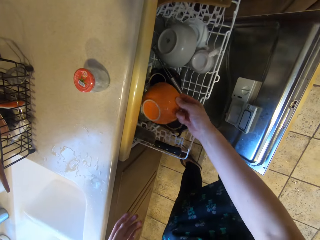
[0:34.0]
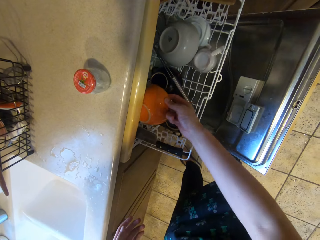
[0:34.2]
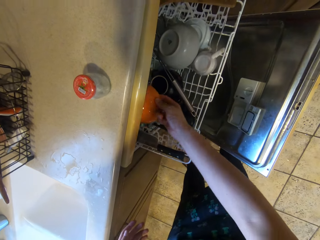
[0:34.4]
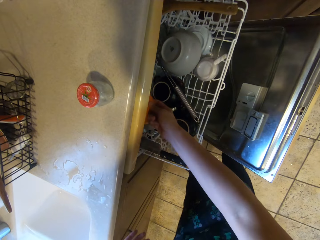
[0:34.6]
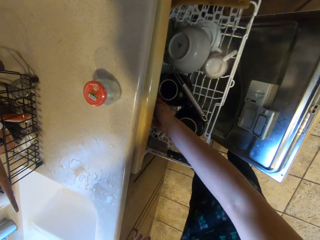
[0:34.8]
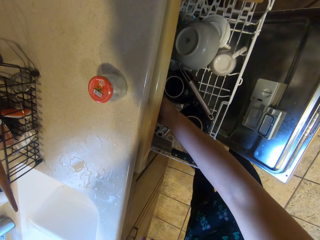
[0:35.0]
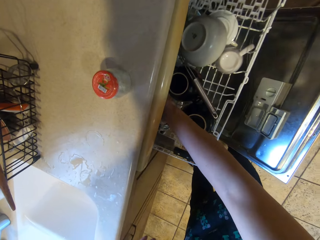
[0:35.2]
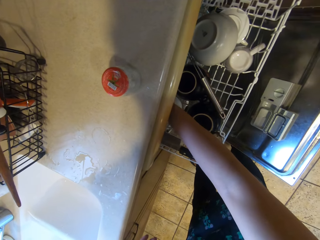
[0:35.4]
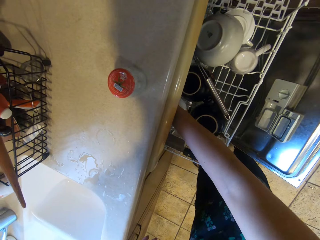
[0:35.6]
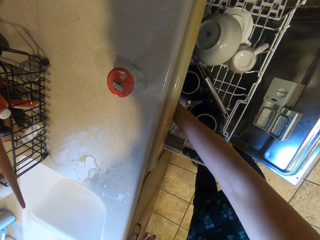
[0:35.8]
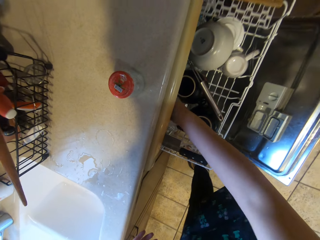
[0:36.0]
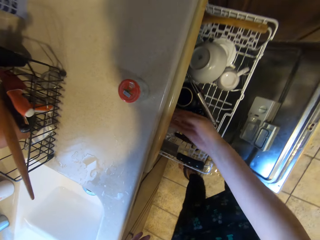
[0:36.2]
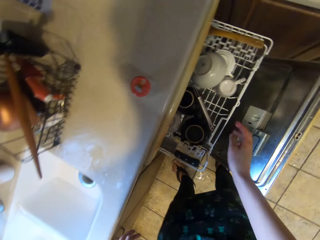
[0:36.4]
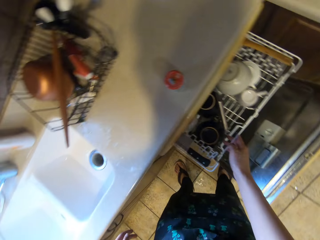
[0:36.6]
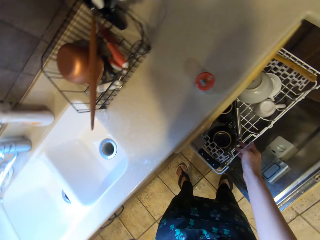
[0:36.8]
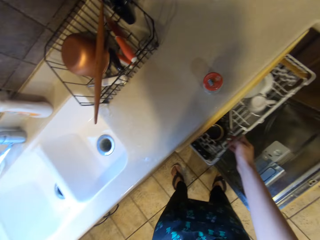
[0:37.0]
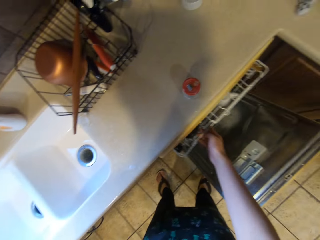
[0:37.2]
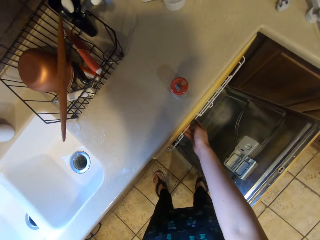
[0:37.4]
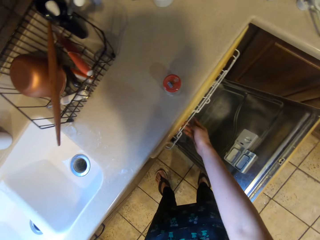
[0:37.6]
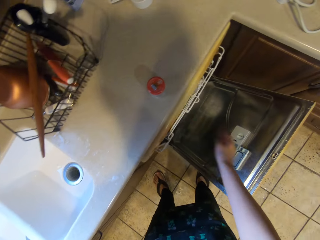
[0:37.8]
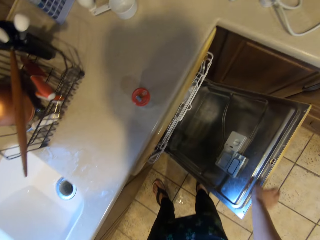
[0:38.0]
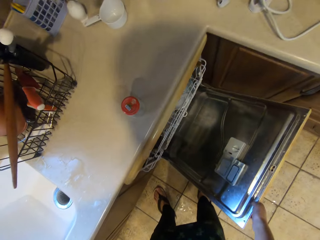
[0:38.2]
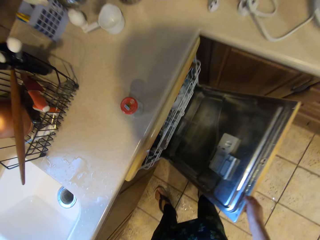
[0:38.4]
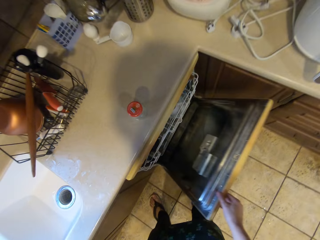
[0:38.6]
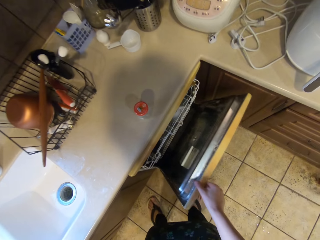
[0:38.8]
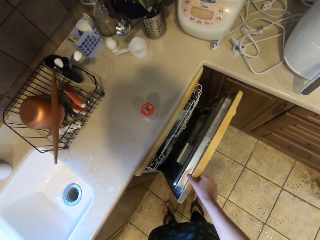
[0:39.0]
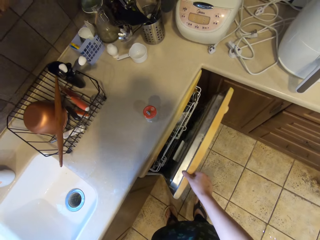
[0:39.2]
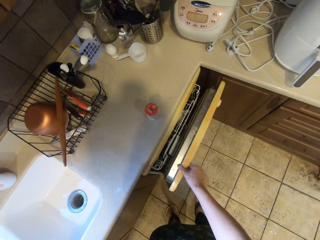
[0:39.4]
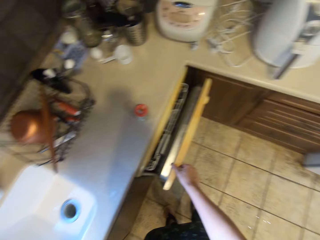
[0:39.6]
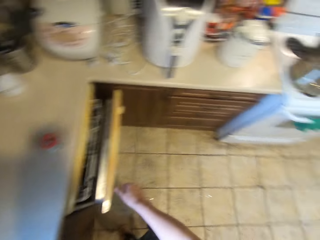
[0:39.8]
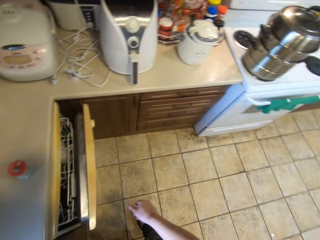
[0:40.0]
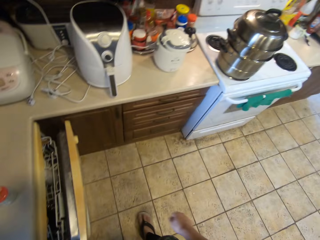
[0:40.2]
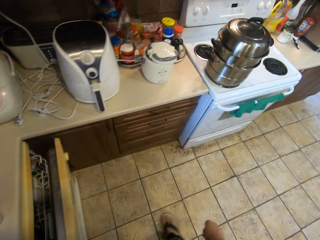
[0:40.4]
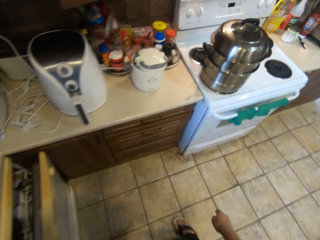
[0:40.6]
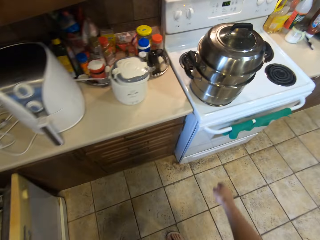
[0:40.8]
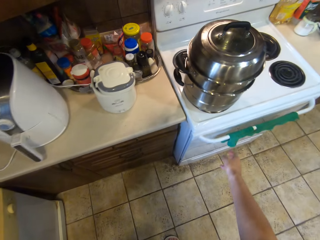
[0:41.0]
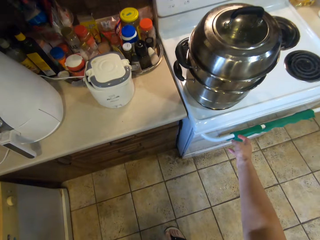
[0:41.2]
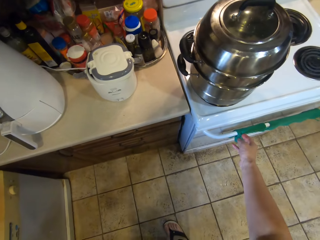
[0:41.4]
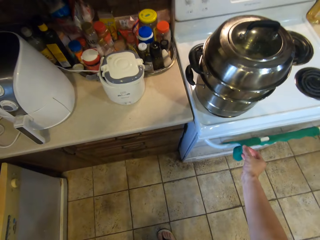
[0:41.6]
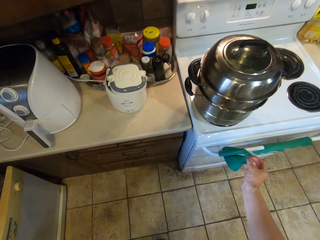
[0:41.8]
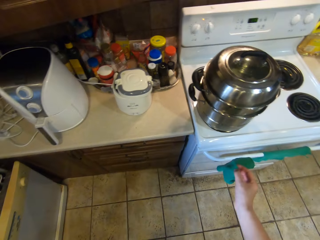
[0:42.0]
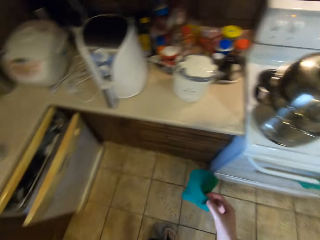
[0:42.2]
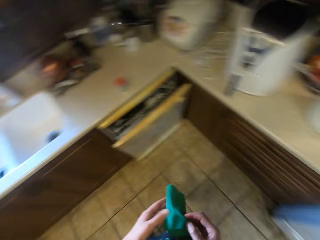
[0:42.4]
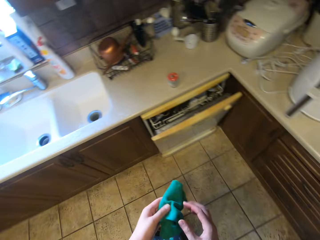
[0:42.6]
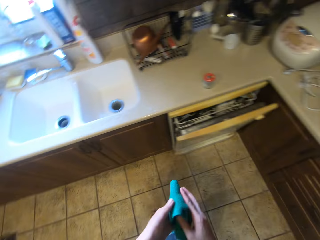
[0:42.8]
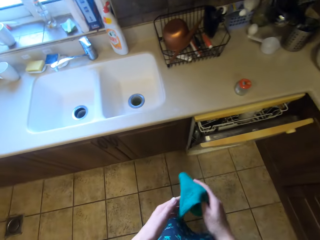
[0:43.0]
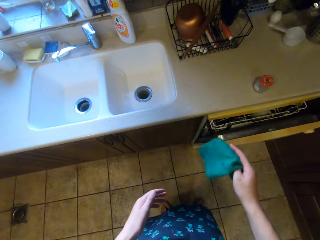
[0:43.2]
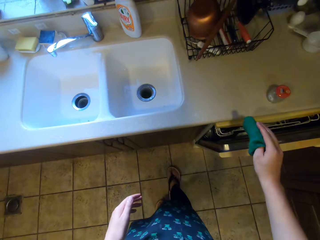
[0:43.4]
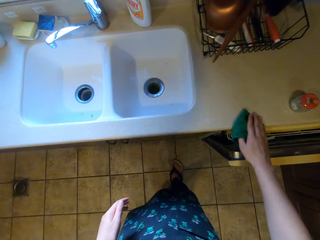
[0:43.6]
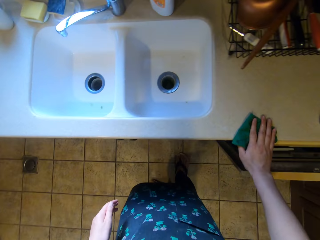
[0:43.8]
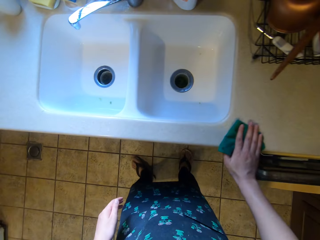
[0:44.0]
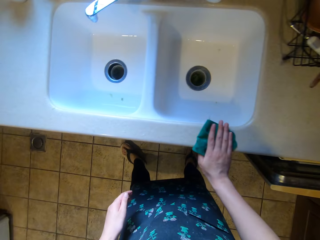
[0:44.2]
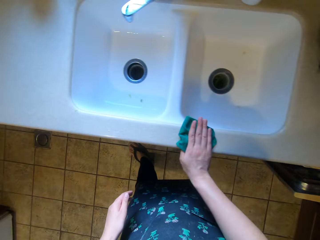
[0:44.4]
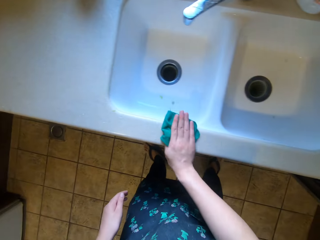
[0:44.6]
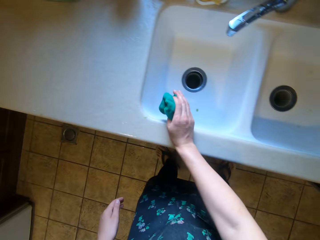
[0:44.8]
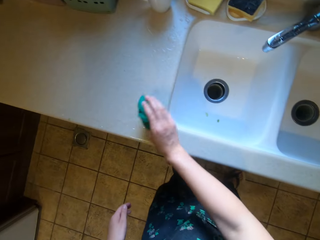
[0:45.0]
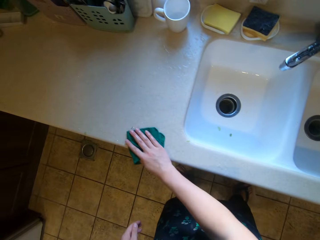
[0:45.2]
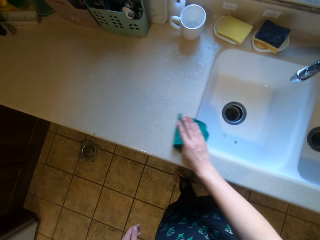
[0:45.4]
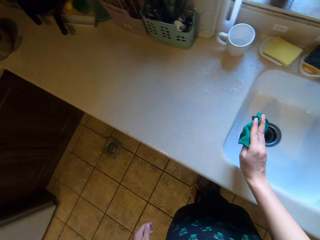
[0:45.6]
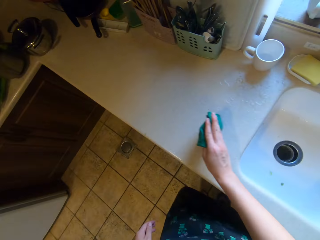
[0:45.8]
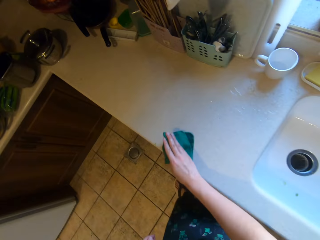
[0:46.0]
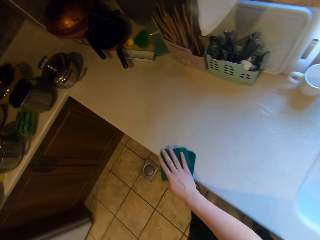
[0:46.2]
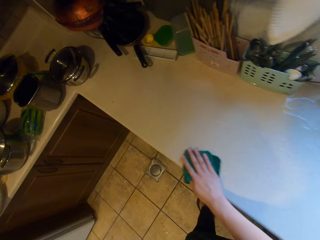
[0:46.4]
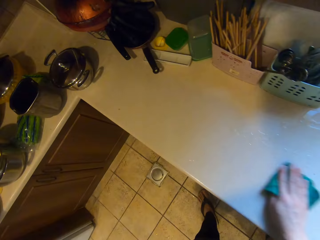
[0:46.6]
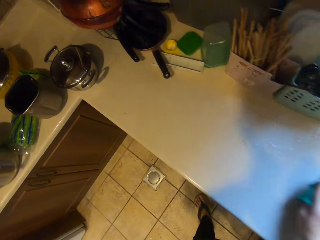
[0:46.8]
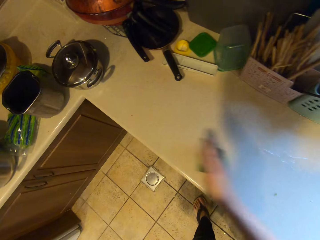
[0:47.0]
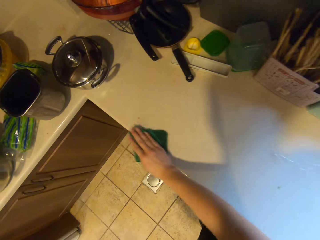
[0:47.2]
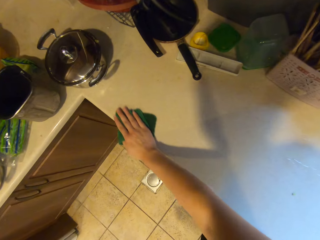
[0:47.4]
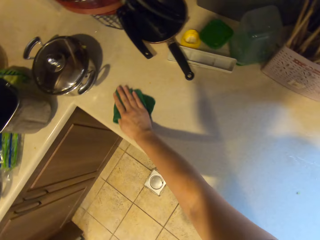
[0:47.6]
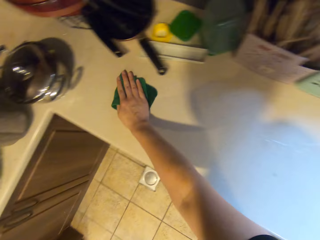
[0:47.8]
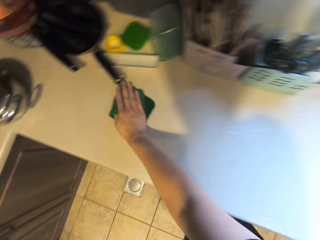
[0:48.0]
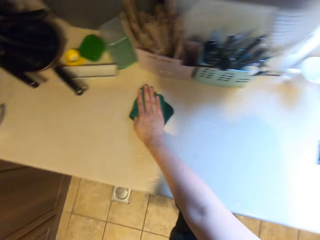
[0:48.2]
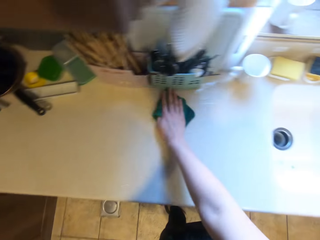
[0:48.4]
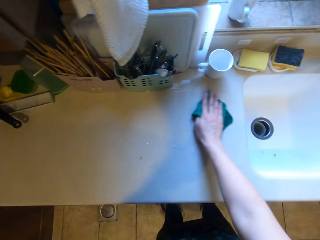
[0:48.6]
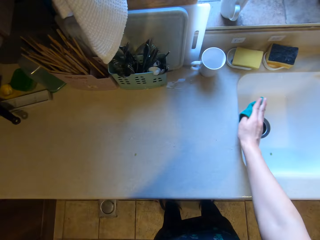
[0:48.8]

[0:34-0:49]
The camera wearer puts the bowl in the cabinet. They close the kitchen cabinet. They take a kitchen towel from a handle. They wipe the sink surface or counter with the towel.

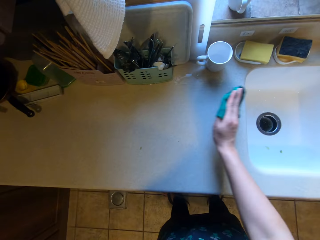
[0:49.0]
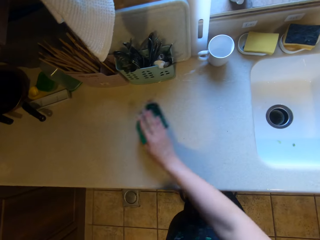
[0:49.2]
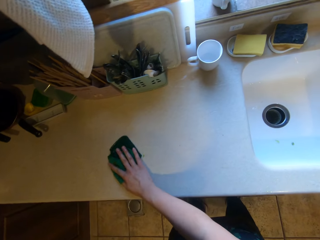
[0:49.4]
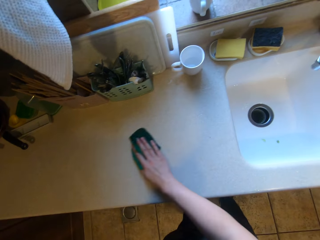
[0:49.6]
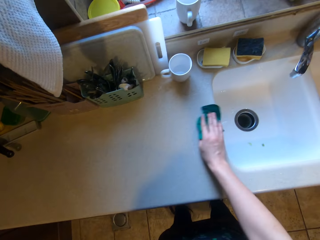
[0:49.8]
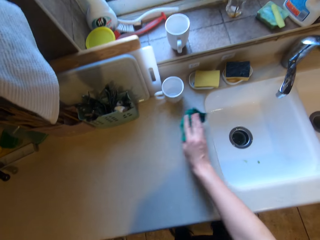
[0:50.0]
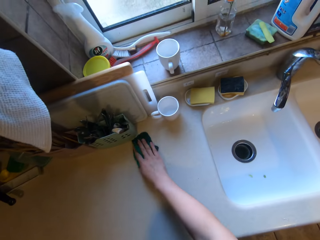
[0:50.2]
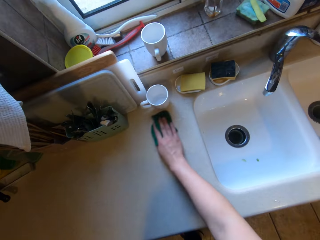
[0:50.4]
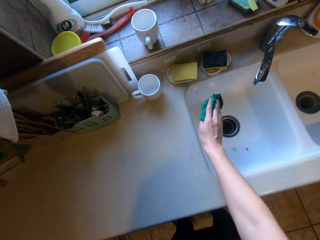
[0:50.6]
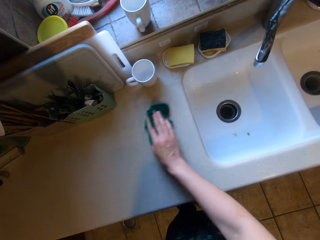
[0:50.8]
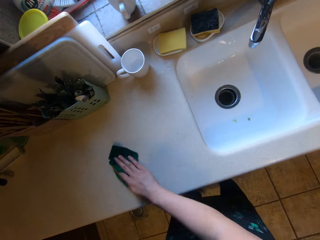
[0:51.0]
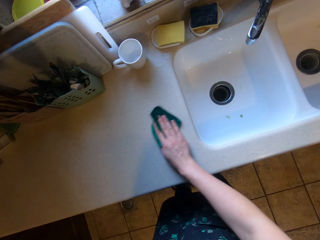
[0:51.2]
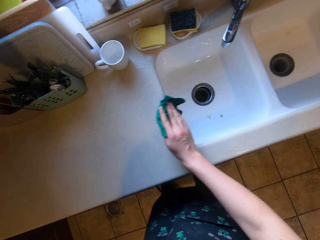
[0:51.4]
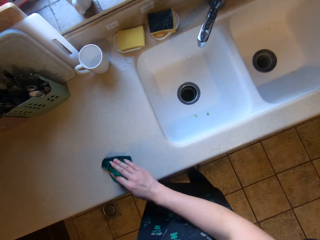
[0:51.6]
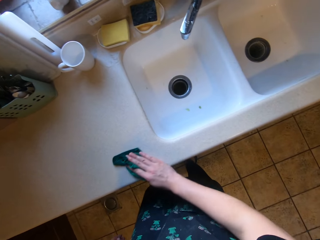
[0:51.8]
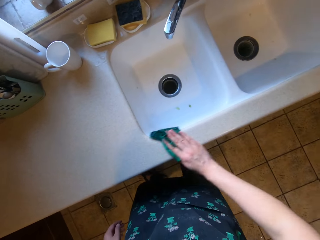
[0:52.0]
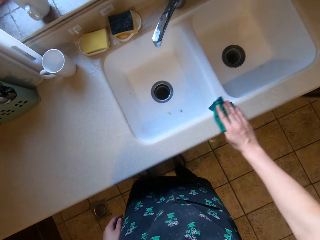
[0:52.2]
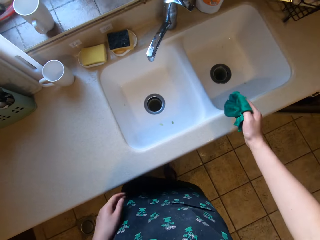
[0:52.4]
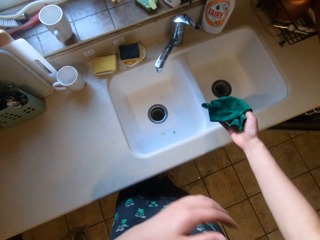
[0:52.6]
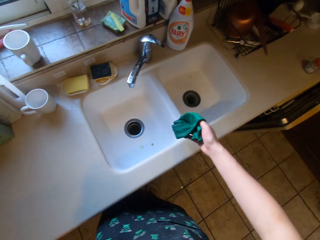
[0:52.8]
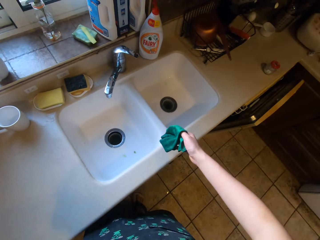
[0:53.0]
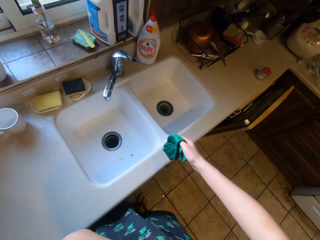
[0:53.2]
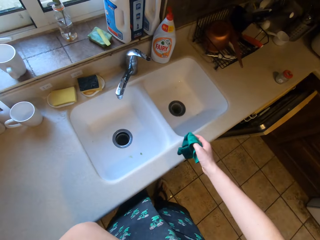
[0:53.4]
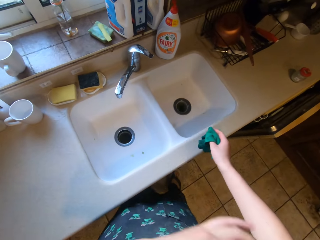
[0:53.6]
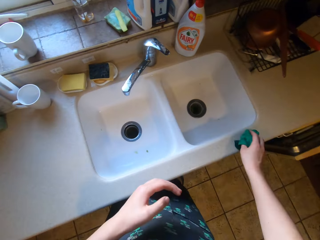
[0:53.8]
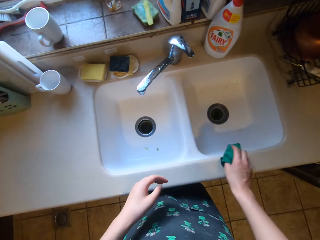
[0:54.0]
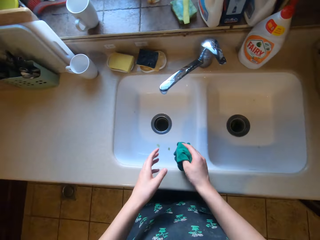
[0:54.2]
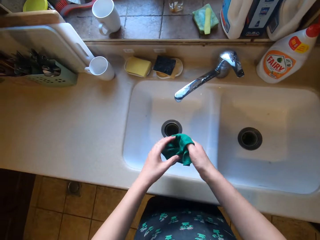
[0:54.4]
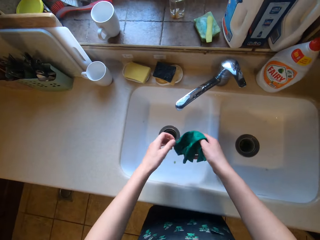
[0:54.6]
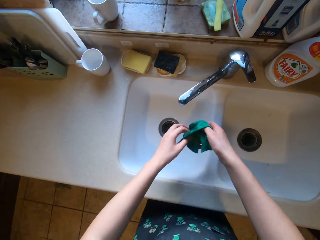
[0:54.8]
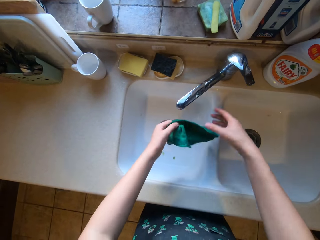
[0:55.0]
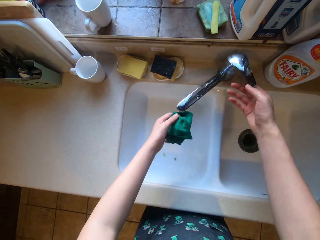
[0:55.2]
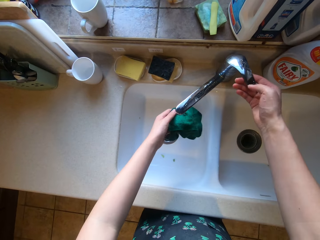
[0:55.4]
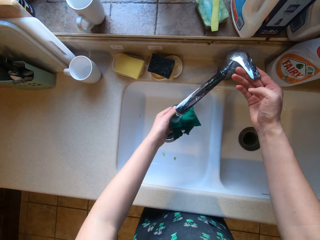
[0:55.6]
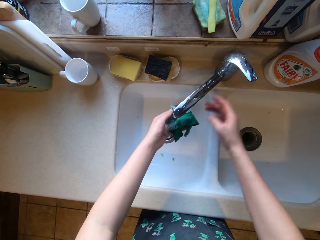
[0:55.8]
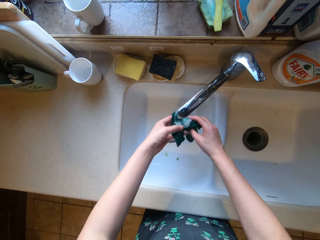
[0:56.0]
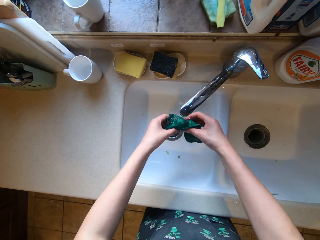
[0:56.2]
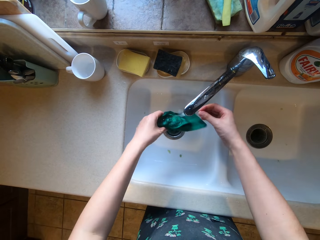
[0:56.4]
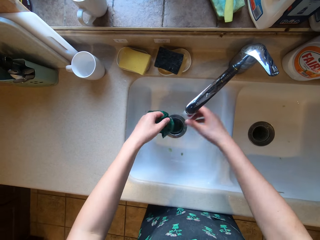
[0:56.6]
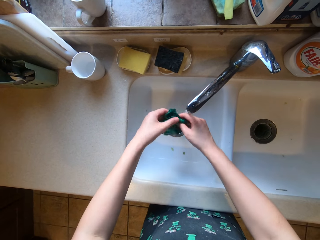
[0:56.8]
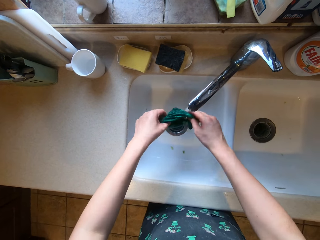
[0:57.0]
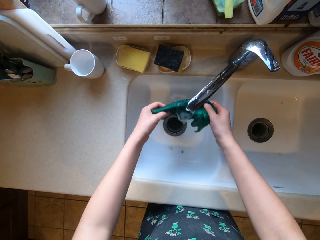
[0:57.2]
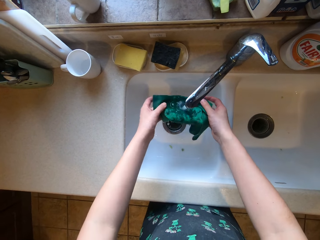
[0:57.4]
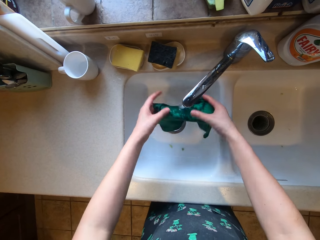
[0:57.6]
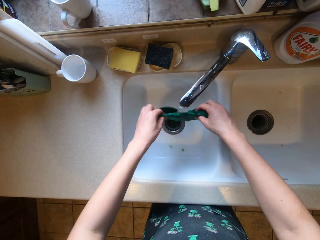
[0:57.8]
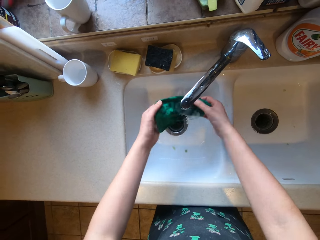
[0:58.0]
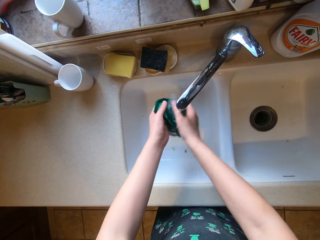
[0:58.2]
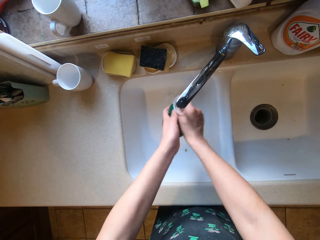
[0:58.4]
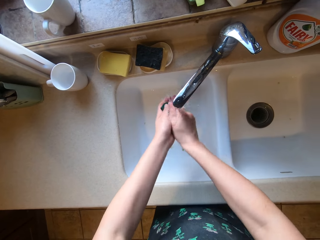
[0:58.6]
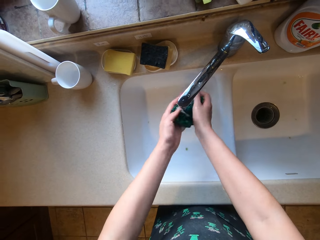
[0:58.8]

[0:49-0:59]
The camera wearer turns the tap on. They rinse the kitchen towel in the sink.
